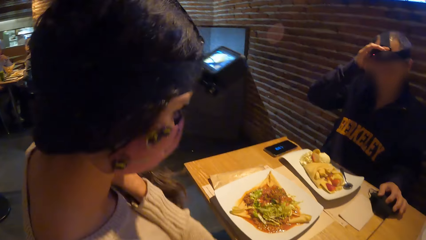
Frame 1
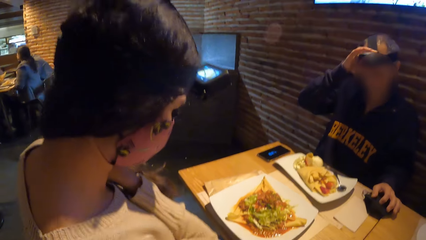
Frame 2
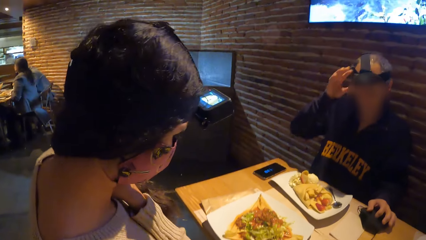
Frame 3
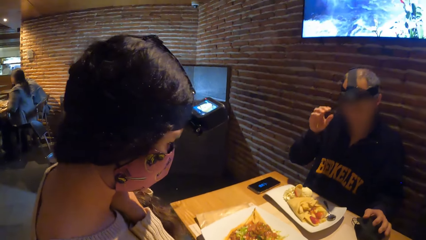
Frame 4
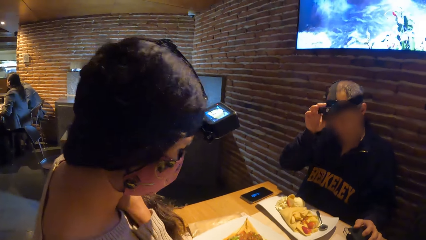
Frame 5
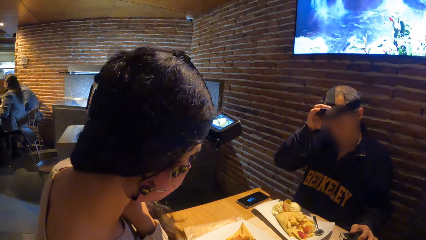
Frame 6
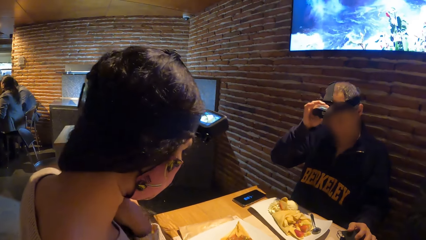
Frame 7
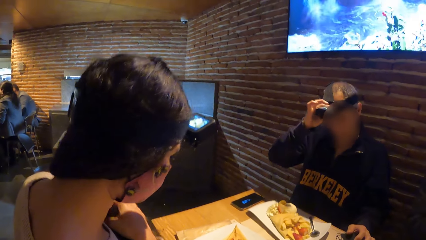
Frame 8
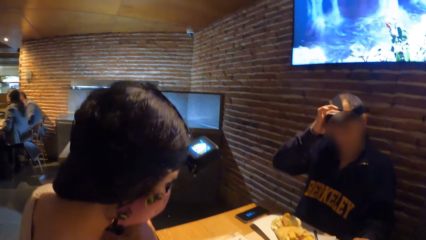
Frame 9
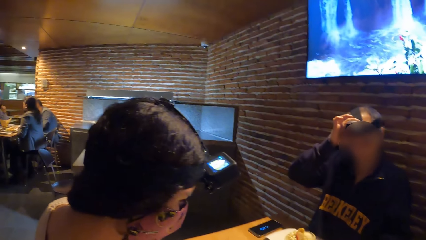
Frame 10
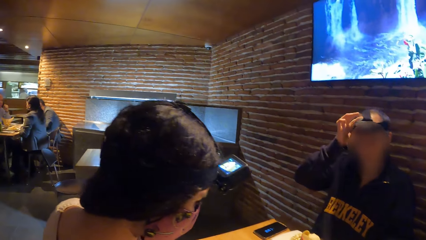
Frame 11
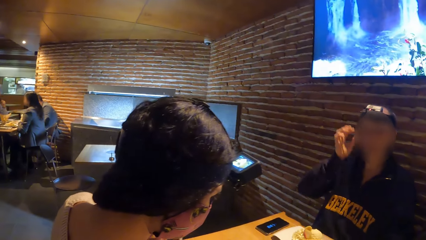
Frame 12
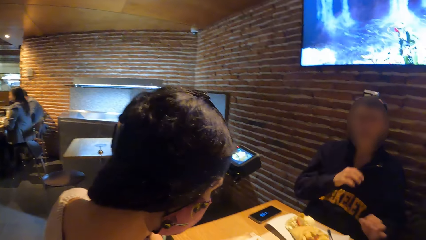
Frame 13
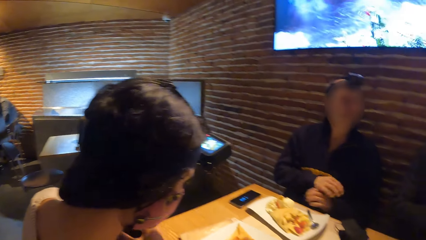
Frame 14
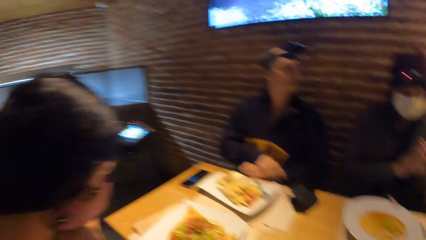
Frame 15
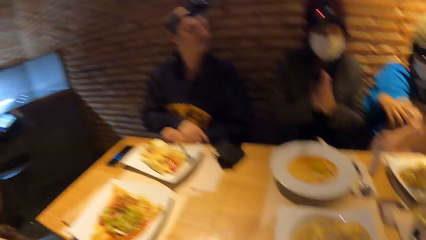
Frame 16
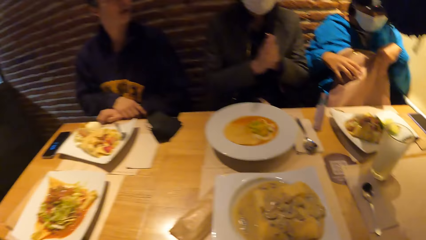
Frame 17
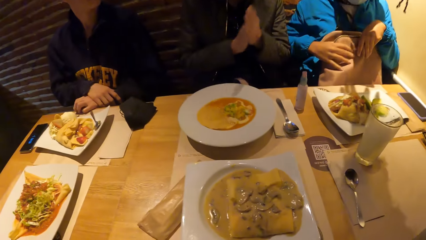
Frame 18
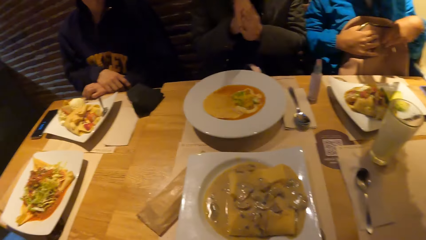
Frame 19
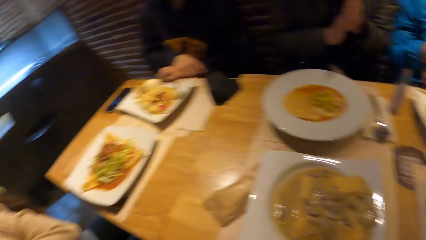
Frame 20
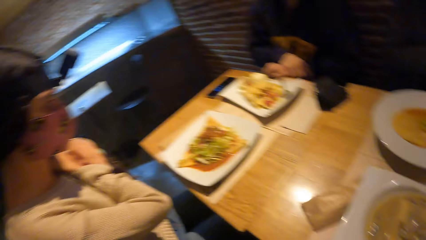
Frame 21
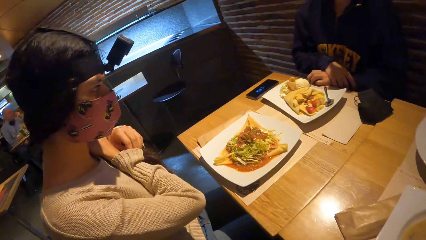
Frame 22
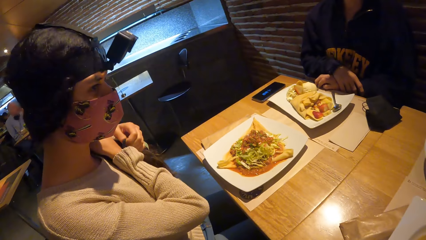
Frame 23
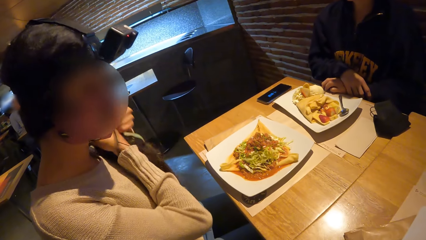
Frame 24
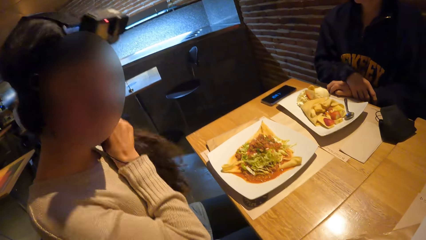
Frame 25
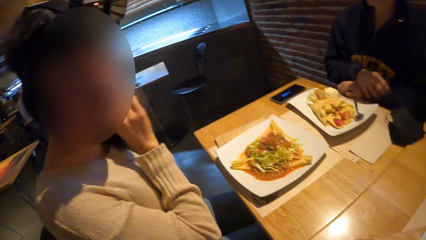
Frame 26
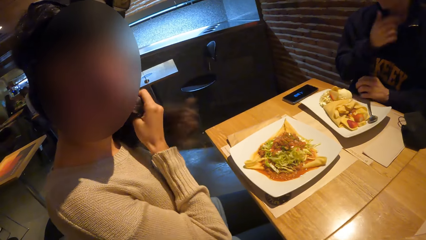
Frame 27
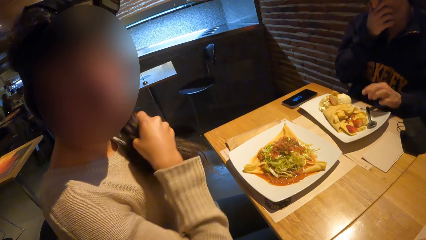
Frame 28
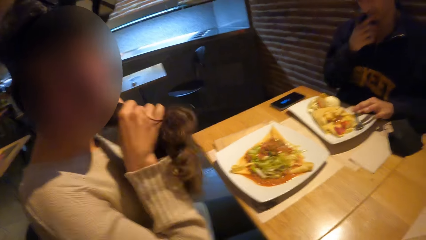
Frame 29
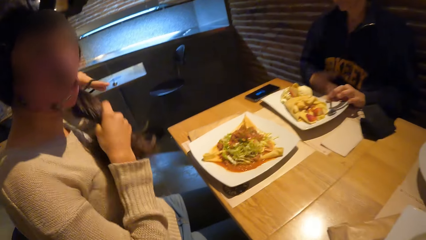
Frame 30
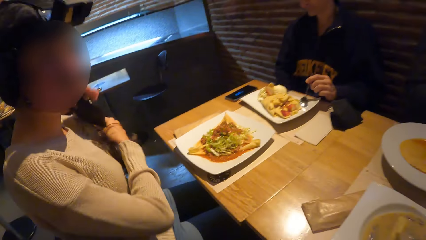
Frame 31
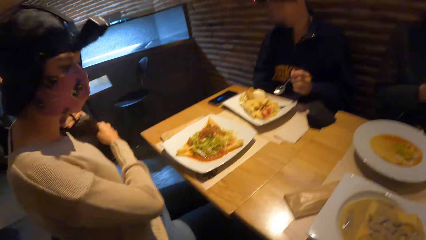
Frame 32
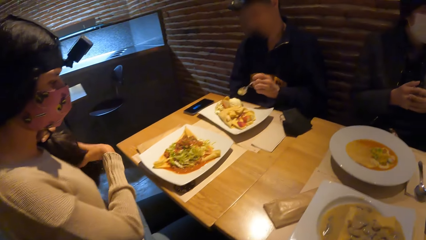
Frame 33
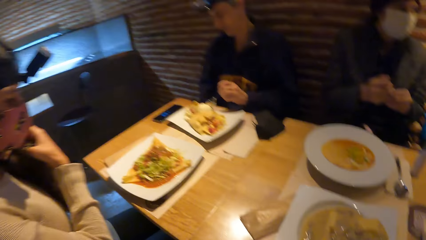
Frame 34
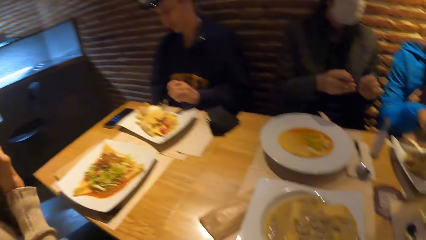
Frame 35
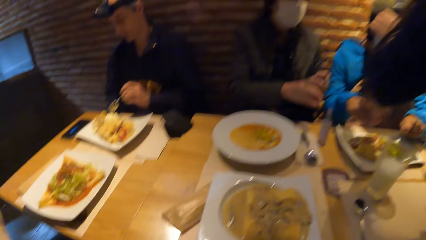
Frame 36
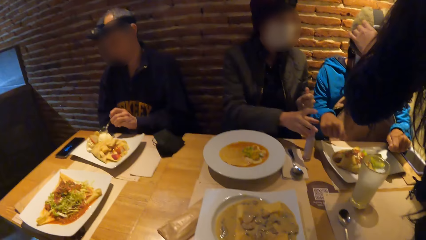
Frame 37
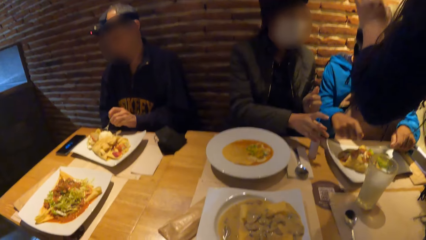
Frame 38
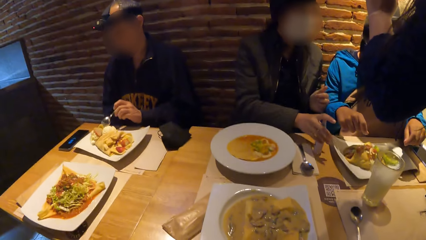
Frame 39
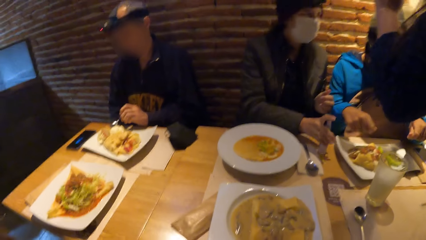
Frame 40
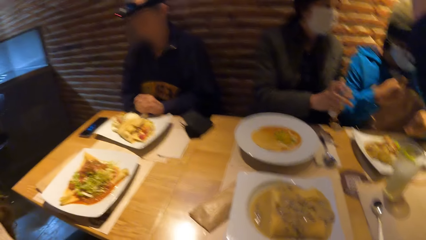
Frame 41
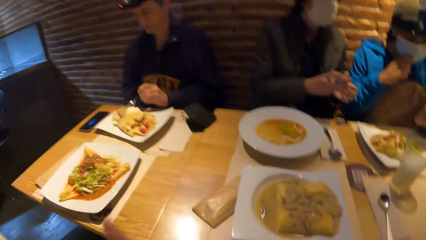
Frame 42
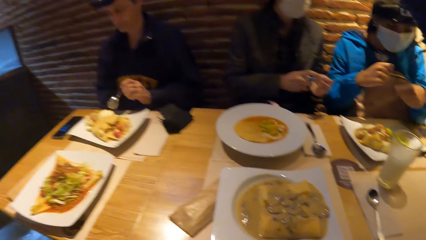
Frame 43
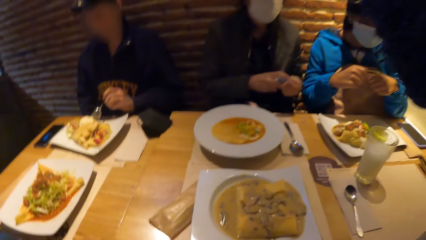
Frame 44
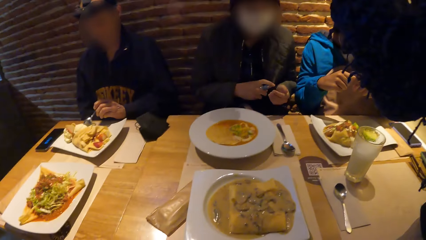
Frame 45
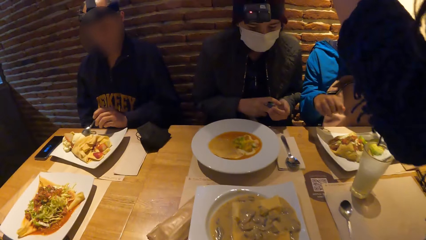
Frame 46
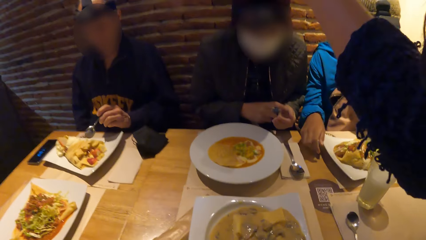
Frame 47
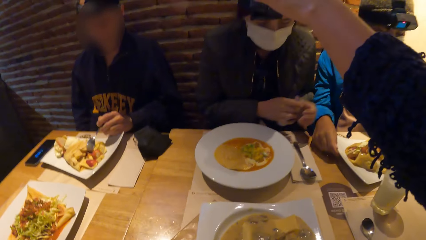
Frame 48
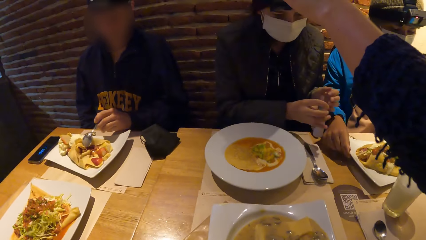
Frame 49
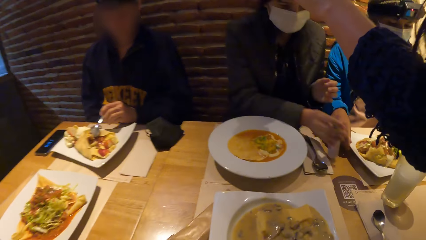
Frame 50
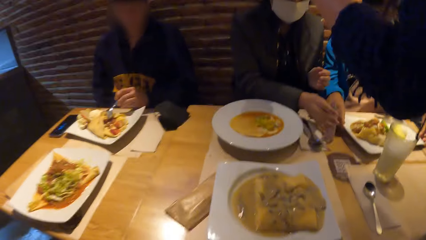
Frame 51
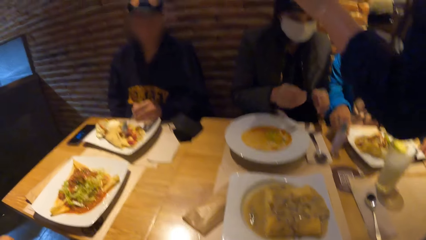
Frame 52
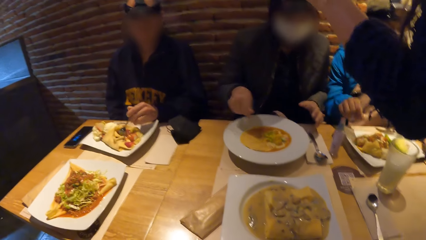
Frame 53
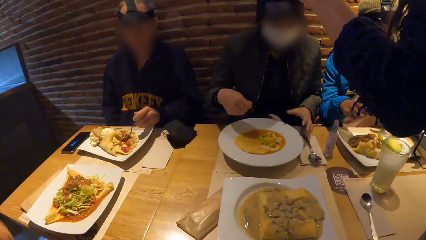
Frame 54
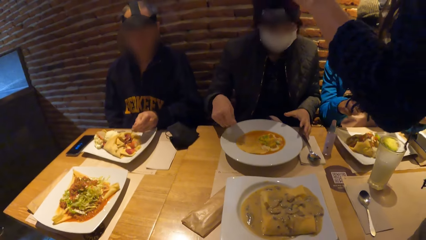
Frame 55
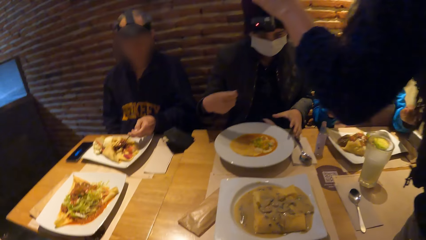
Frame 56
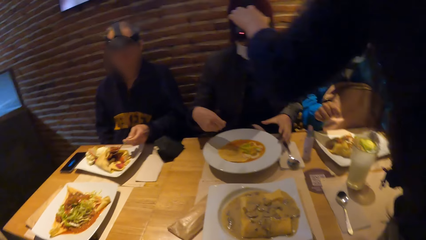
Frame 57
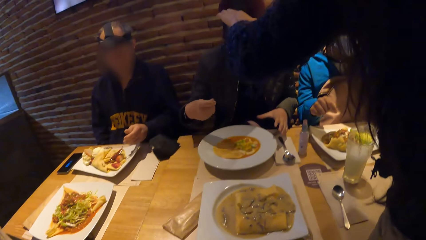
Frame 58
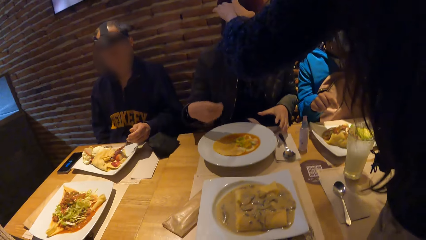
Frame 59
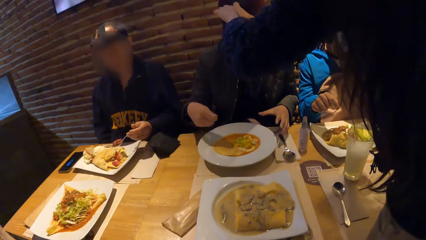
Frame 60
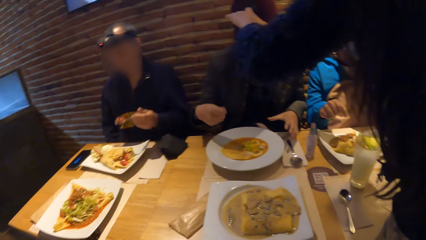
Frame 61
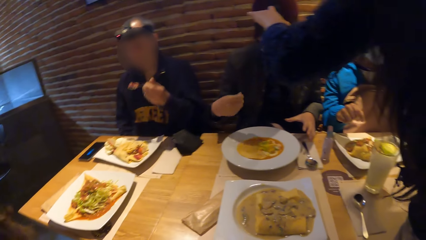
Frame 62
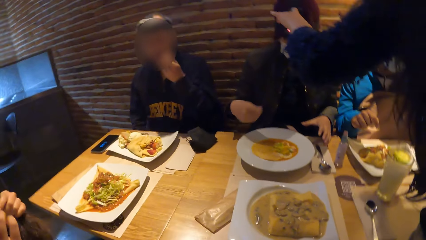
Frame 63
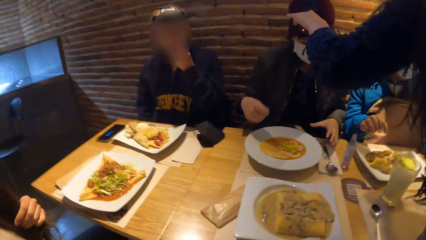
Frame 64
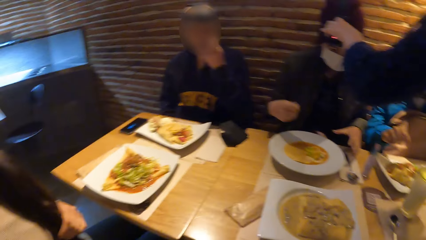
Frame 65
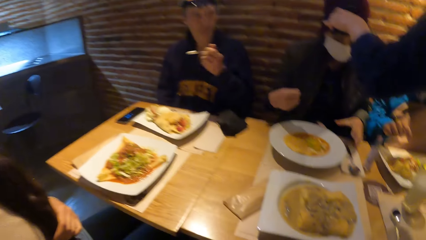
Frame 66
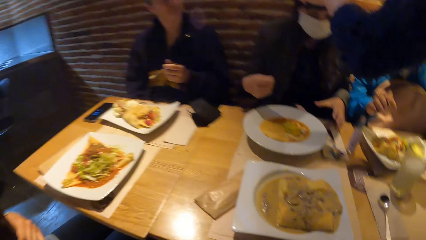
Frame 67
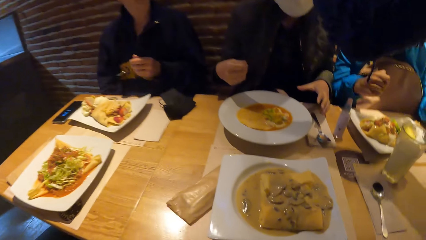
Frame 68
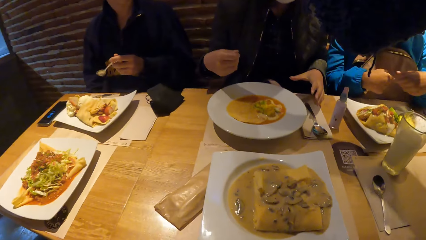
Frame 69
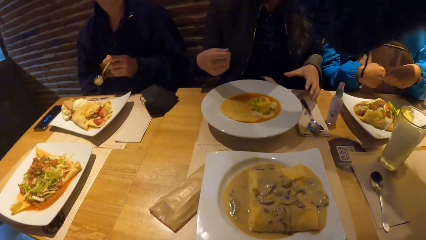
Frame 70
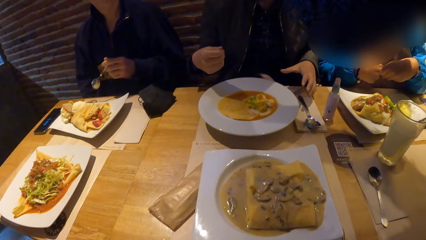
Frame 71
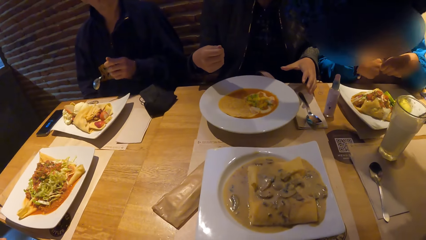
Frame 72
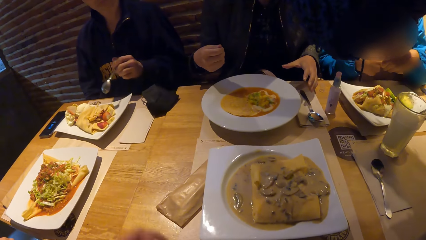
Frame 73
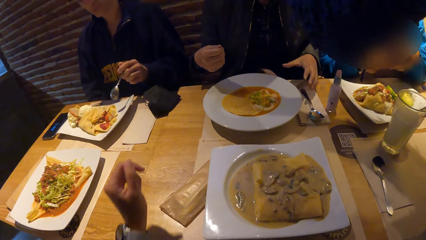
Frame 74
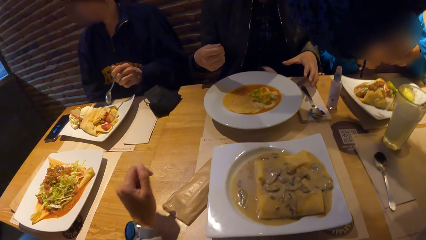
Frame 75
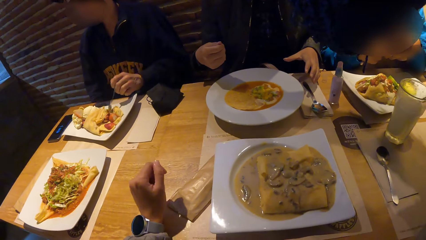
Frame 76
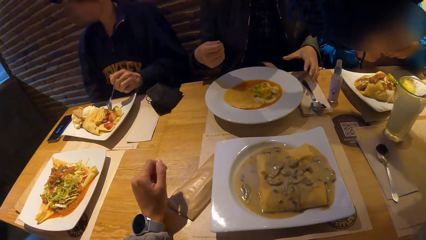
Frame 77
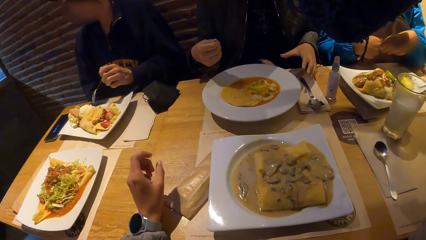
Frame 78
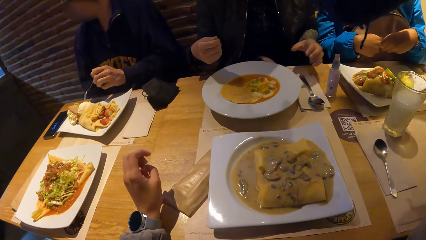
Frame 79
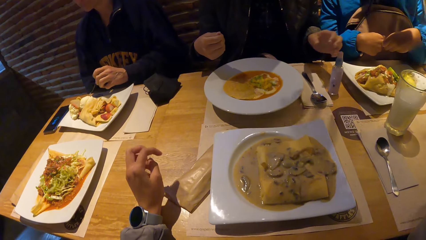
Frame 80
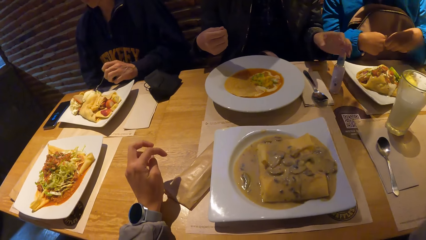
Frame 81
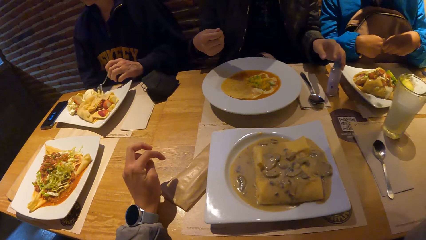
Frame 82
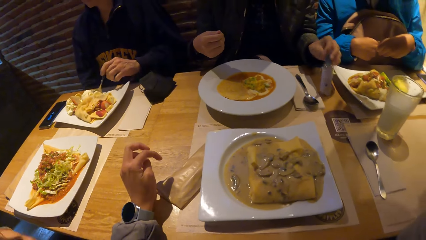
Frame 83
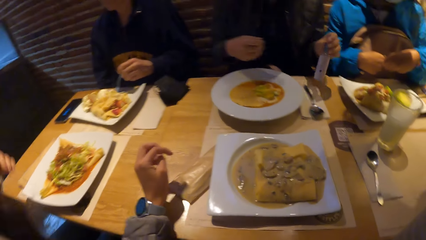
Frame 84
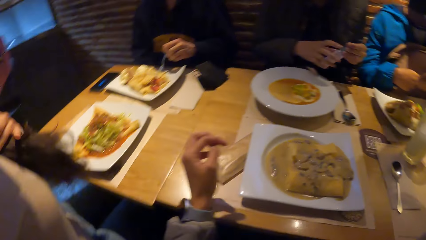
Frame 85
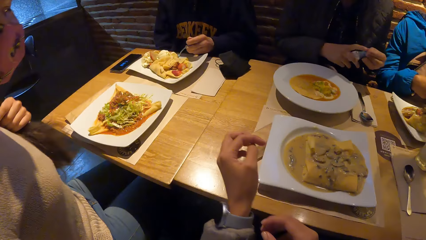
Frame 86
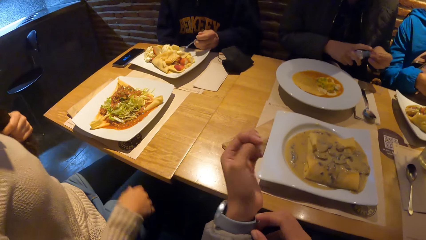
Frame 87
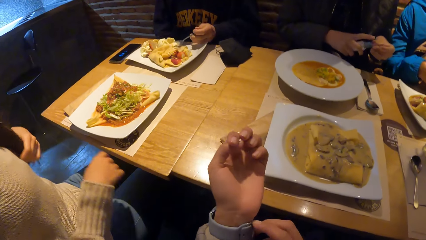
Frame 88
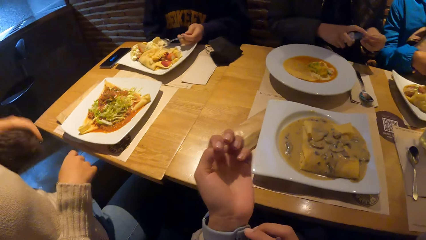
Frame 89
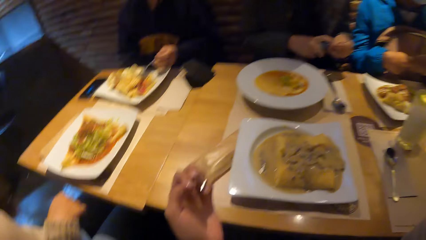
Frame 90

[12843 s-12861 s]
A woman packs her hair with her hands. Another woman adjusts the camera on a third woman with her hand. A fourth woman interacts with the second woman. A man mixes the food in the plate with a spoon in his hand. The second woman adjusts the camera on another man with her left hand. The first man puts the food in his mouth with the spoon in his left hand.
